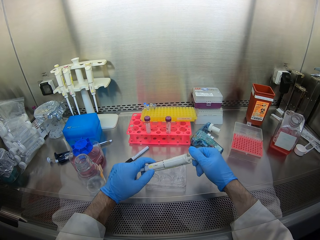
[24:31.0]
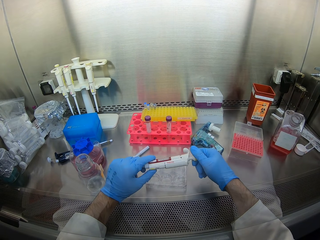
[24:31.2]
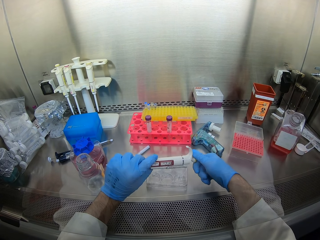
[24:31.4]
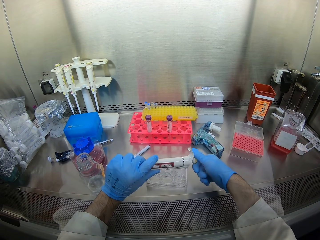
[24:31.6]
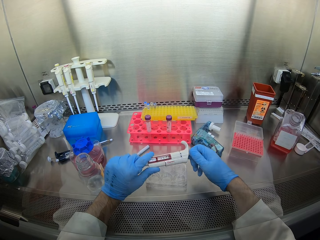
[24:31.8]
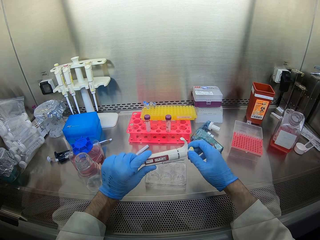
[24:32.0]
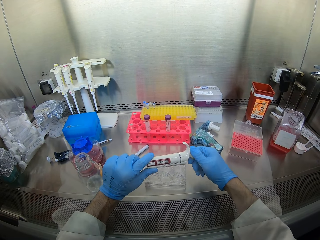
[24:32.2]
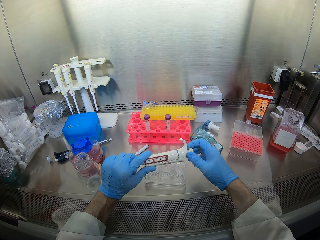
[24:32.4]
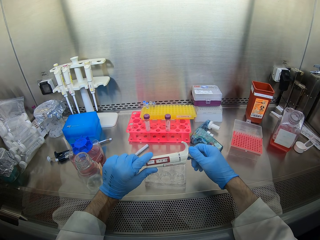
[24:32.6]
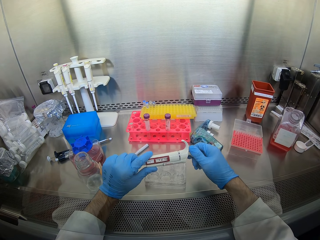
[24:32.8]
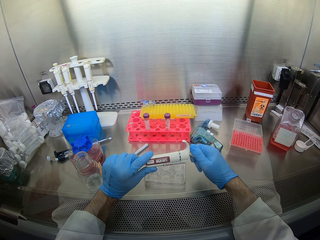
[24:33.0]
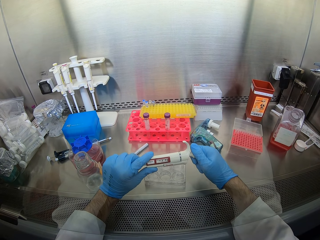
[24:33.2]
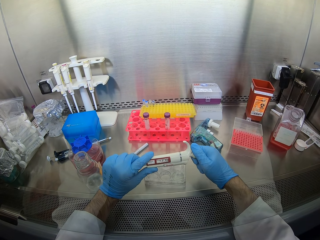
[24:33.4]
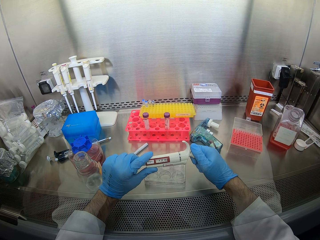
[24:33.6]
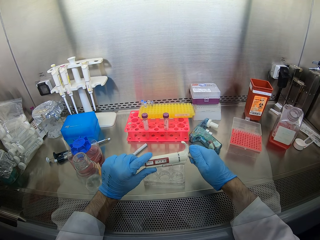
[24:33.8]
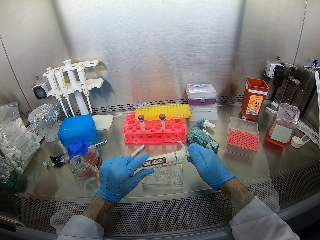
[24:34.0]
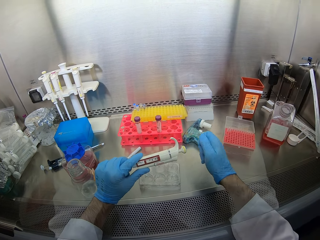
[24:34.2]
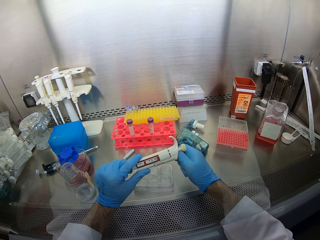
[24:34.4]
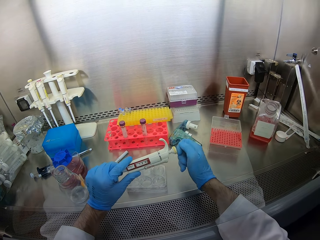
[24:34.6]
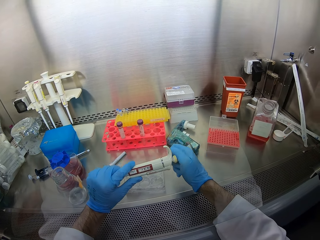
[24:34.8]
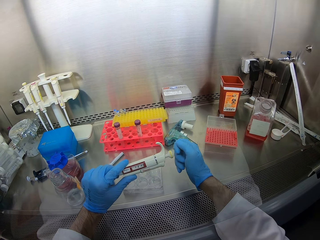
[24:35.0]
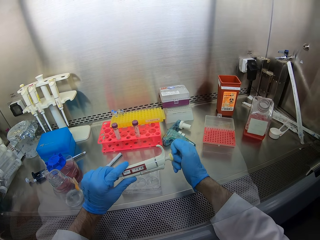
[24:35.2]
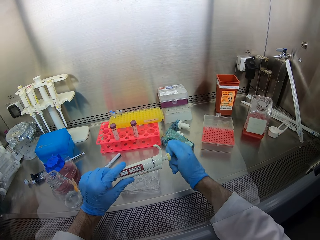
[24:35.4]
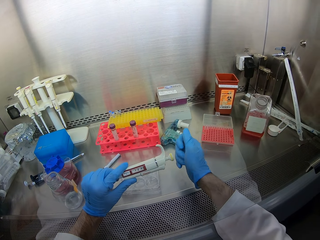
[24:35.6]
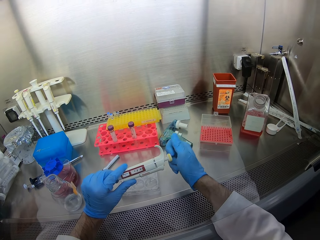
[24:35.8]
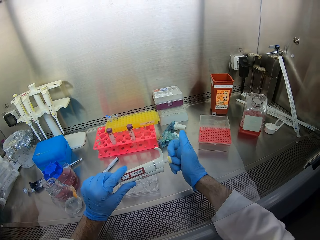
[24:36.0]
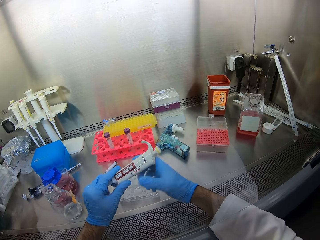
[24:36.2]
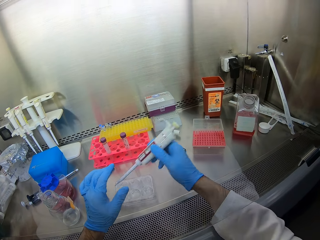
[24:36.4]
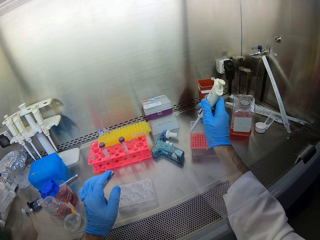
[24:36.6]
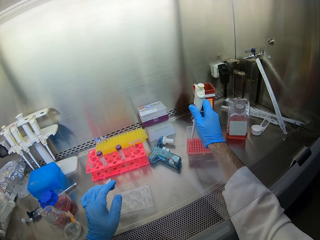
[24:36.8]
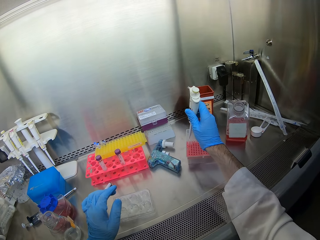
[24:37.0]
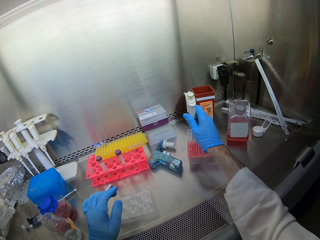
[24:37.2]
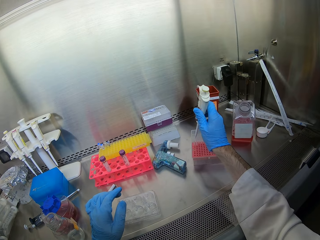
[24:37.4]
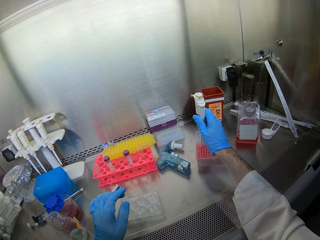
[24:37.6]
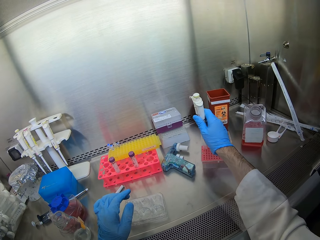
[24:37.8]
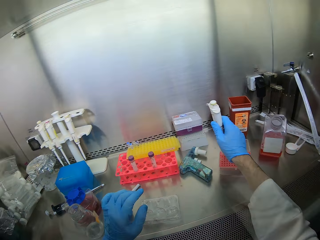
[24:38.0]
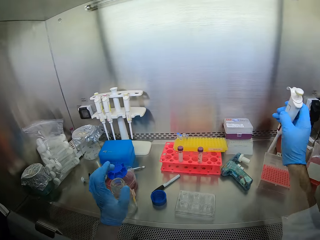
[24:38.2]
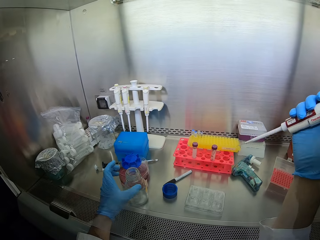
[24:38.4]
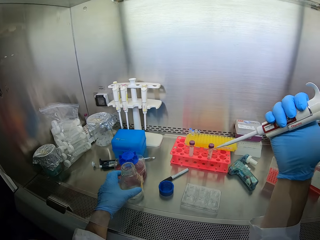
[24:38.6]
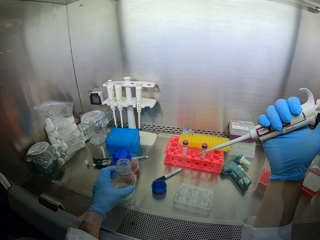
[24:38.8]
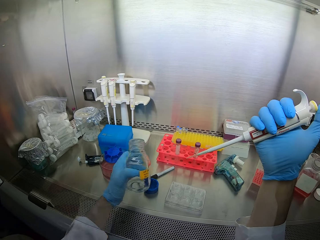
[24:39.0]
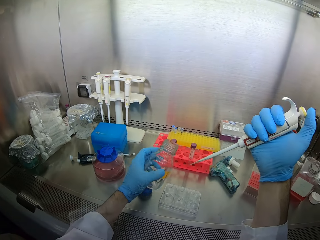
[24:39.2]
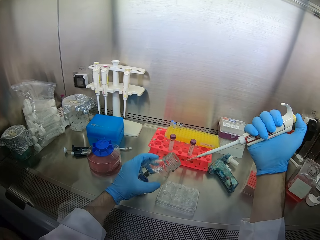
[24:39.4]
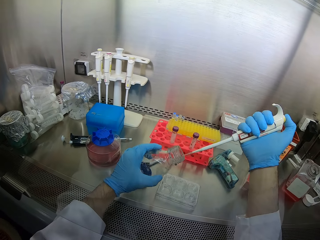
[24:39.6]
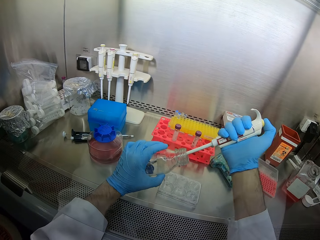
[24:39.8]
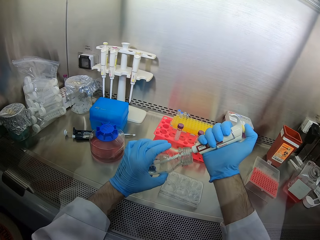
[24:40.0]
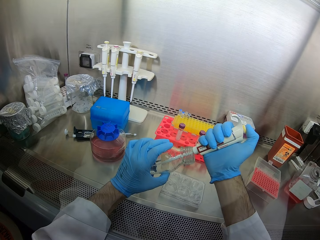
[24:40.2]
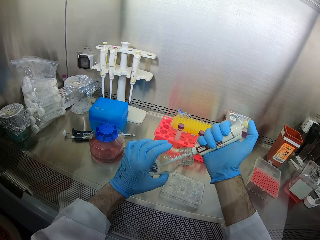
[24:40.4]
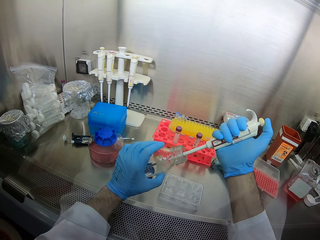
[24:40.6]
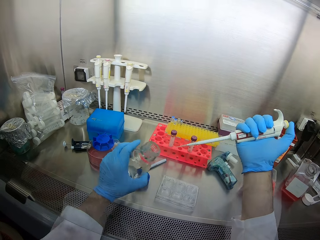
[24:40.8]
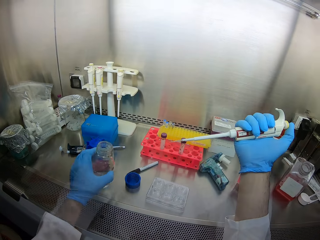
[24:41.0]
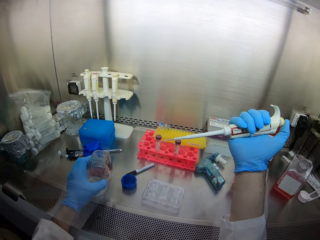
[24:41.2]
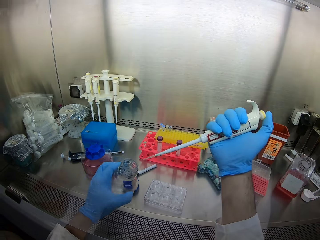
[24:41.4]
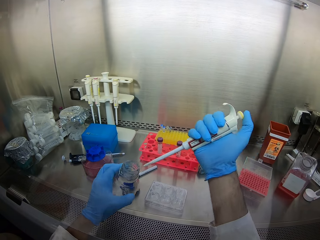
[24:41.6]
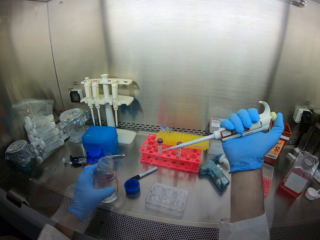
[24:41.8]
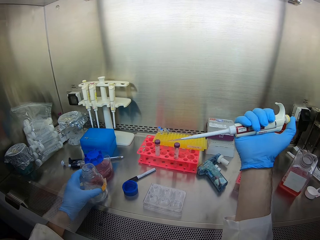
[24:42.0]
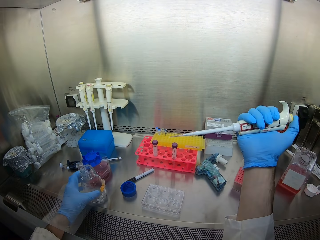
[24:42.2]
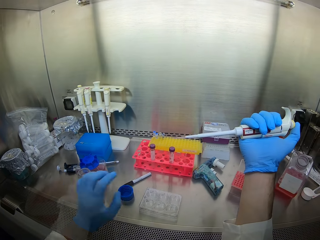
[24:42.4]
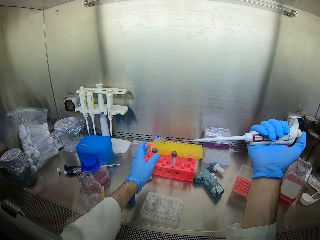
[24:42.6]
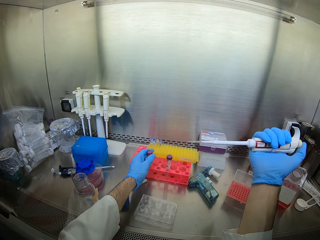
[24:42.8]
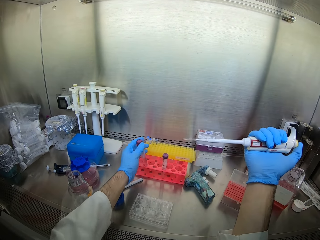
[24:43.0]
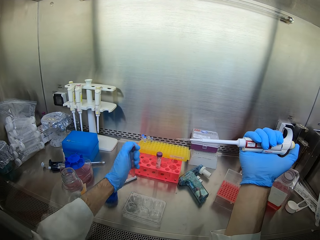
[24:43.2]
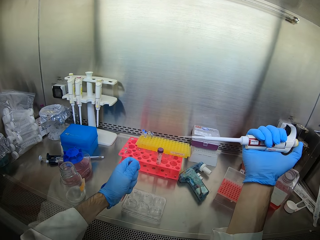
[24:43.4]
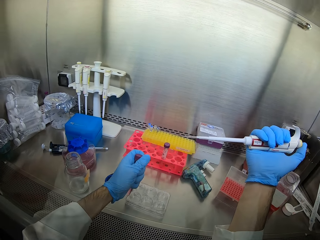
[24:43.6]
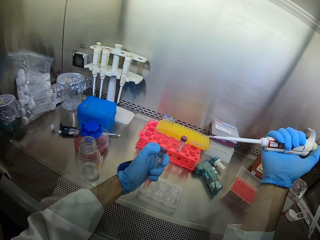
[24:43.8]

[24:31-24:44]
The camera wearer rolls the tool with both hands. They move the right hand from the tool. They hold the tool with the right hand. They move the right hand from the tool. They move the right hand to the tool. They move the hand from the tool. They move the hand to the tool. They move the hand from the tool. They move the hand to the tool. They hold the tool with the right hand. They move the left hand from the tool. They scoop something from the container with the tool. They pick up a bottle. They insert the tool in the bottle and scoop liquid from the bottle. They remove the tool from the bottle. They place the bottle down. They insert the tool in the bottle. They move the bottle from the tool. They place the bottle down. They move the left hand. They pick up the bottle.

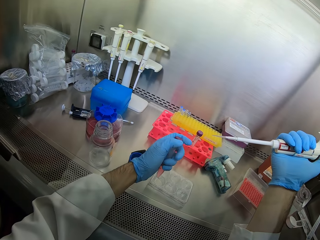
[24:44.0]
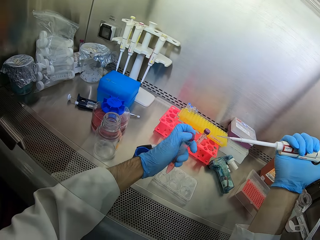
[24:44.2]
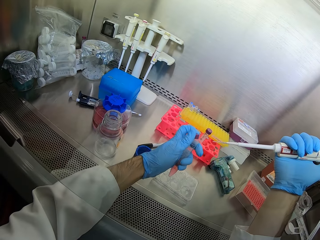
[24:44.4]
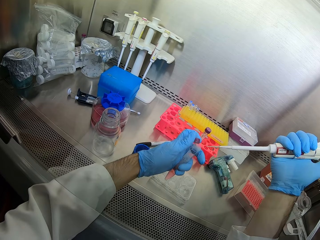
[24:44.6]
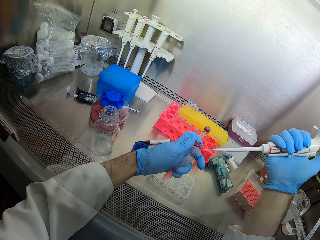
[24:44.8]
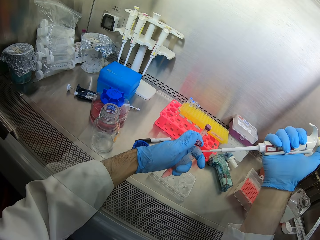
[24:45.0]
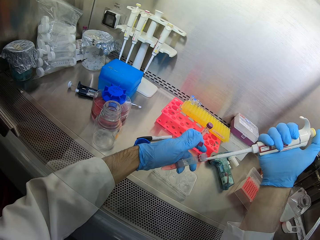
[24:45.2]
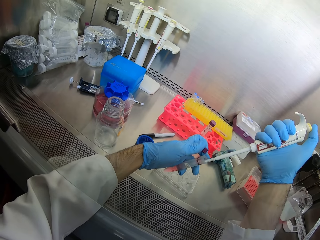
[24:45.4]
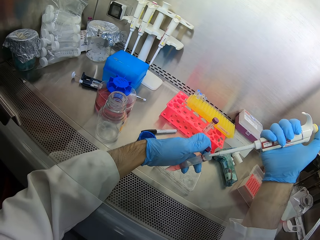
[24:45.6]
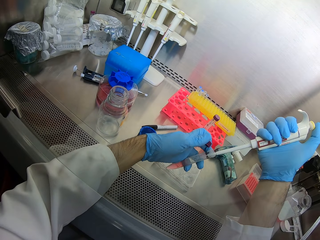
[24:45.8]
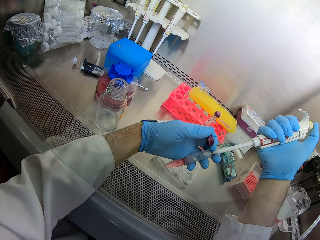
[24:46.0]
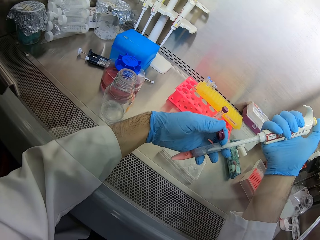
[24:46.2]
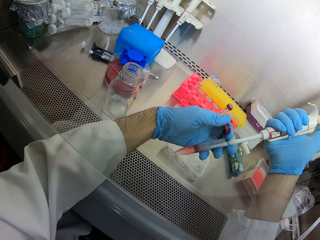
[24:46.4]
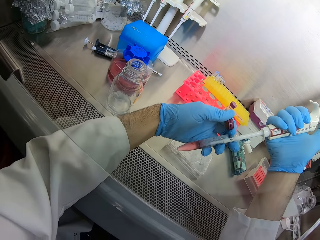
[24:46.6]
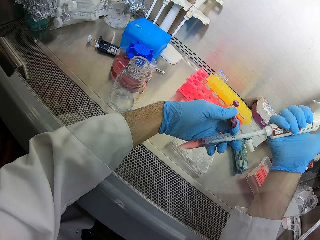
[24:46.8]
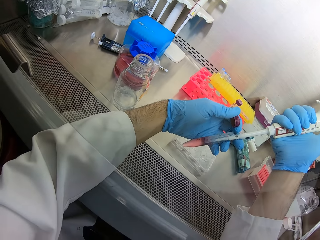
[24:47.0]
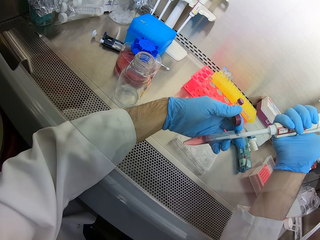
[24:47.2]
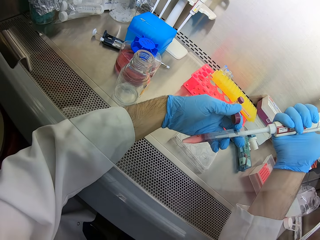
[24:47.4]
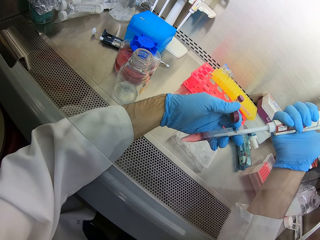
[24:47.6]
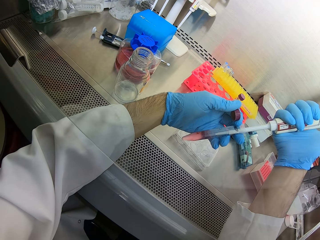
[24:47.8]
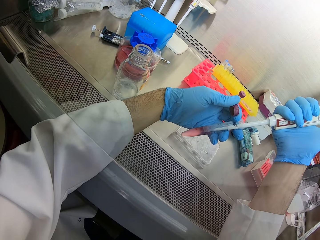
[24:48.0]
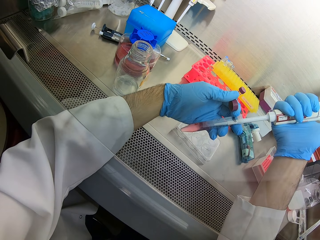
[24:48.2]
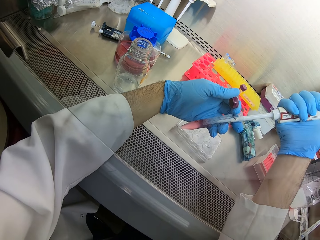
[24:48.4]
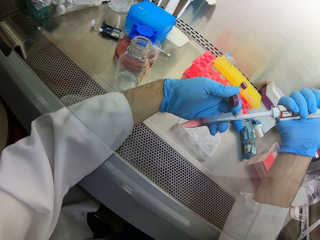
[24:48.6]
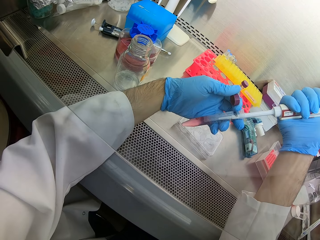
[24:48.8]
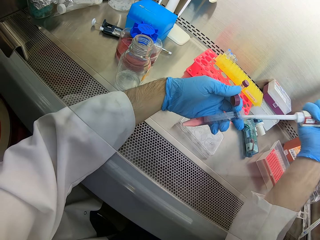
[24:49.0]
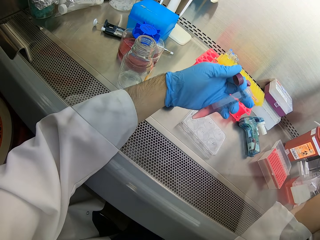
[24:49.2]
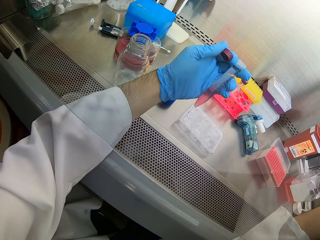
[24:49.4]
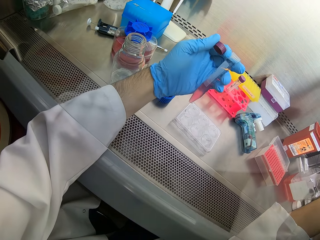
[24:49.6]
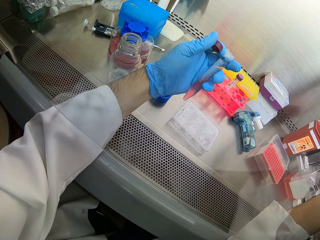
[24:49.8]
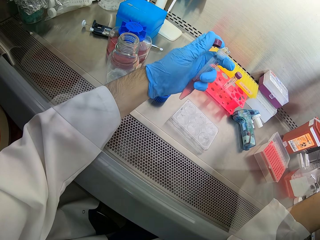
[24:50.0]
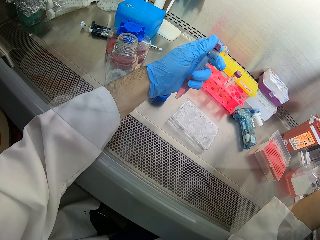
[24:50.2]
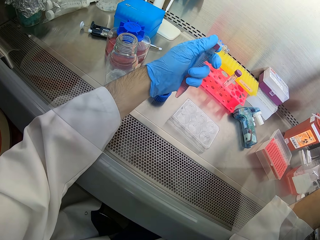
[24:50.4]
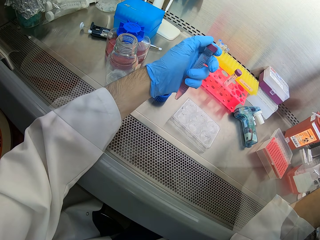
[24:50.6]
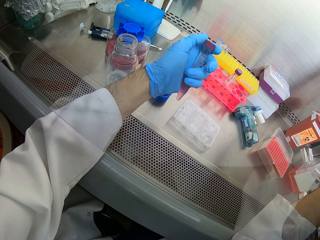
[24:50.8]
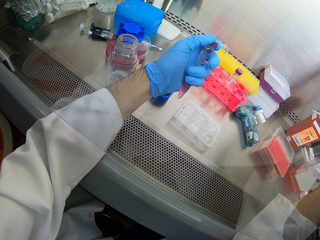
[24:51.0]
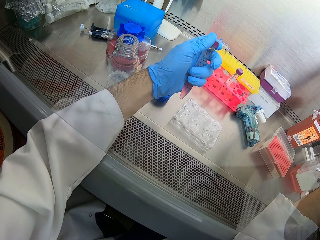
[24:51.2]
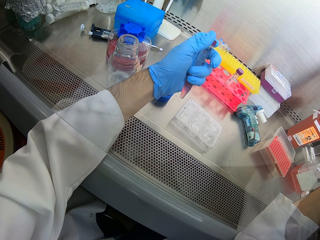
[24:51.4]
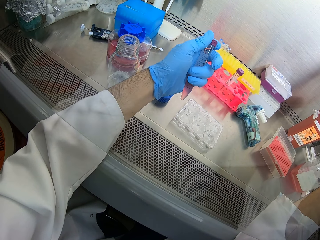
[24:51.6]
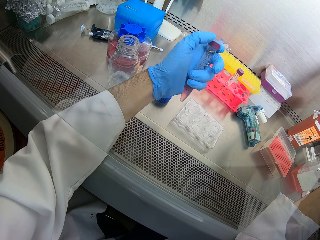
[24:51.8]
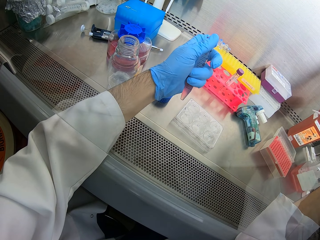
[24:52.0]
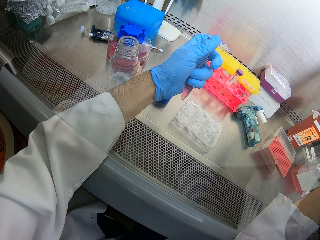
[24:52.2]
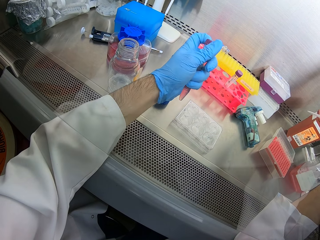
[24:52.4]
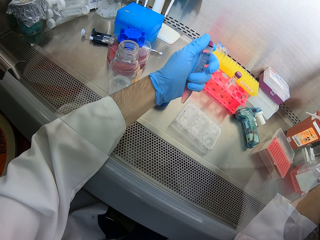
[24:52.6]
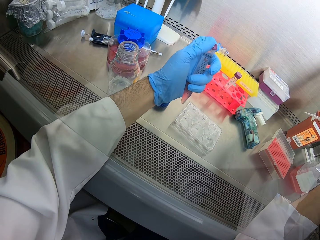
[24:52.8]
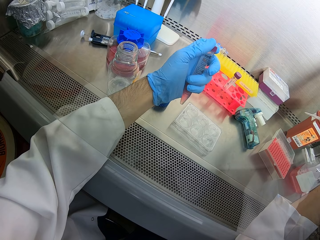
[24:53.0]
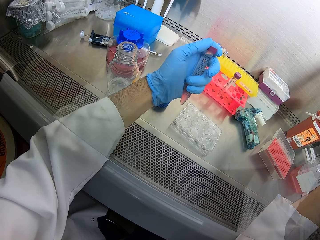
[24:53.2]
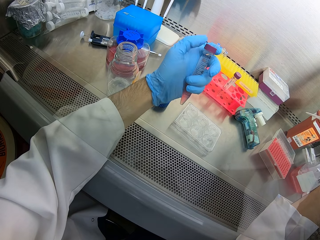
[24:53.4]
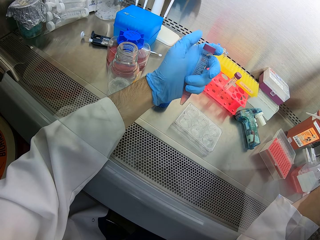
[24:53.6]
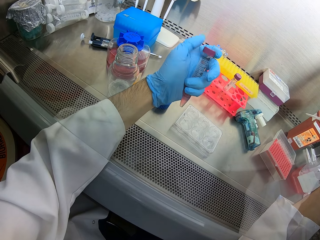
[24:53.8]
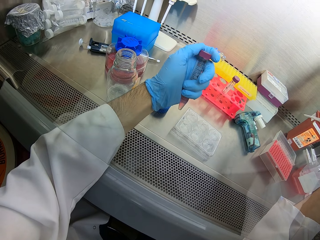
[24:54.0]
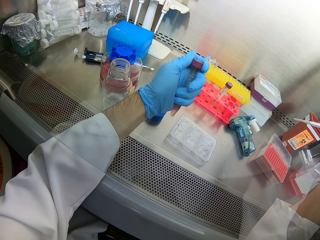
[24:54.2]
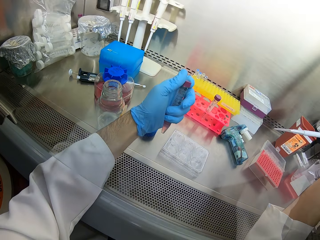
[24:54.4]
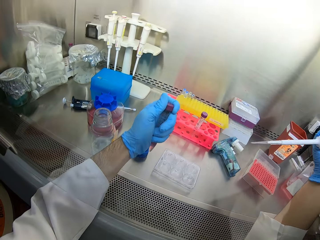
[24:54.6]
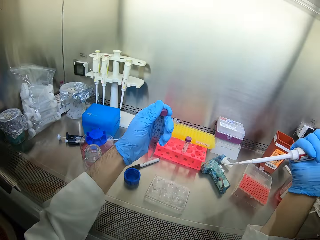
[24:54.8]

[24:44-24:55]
The camera wearer opens the bottle. They put liquid in a tube. They insert the tool in the bottle and scoop liquid from the bottle. They remove the tool from the bottle. They stare at the bottle. They cover the bottle.
